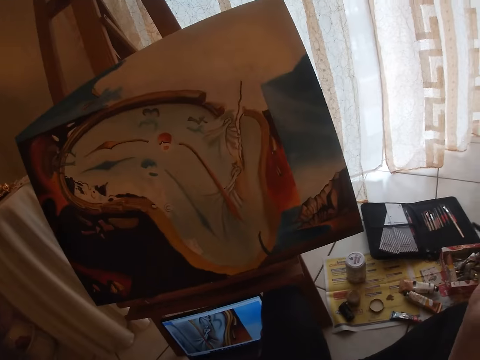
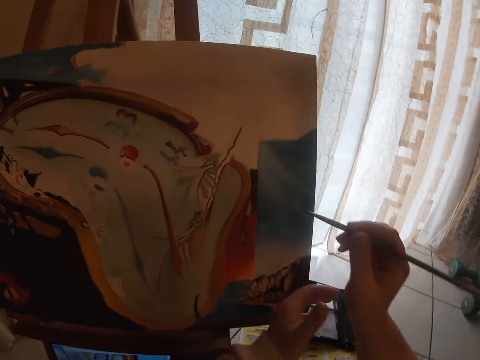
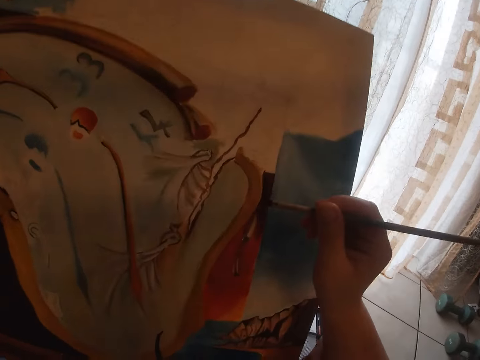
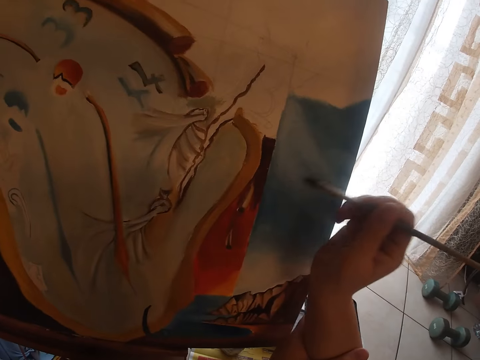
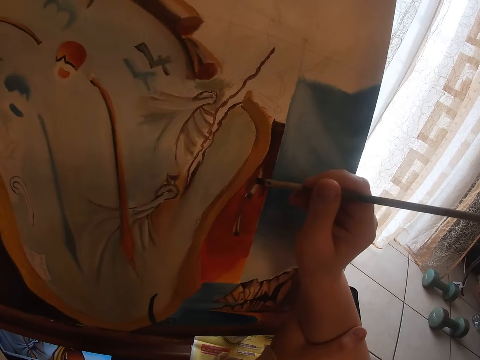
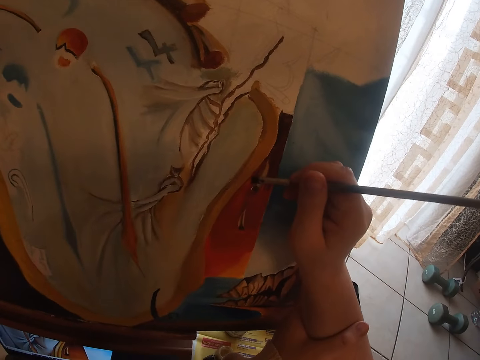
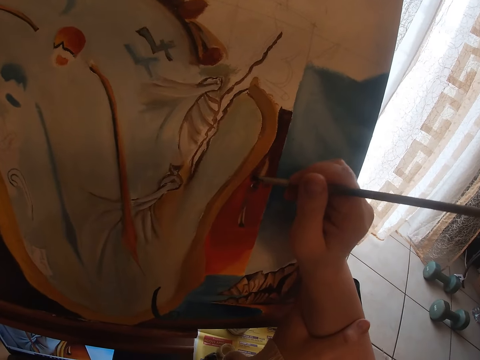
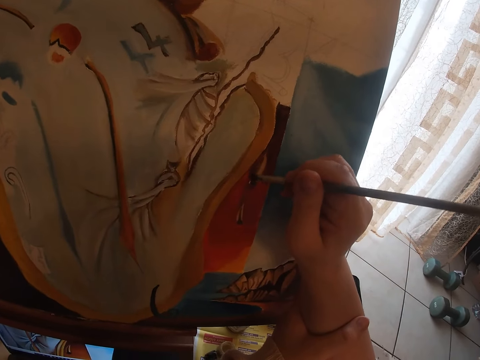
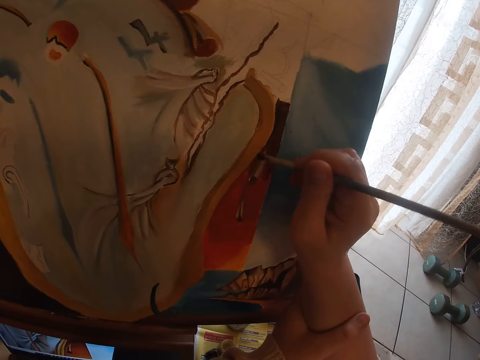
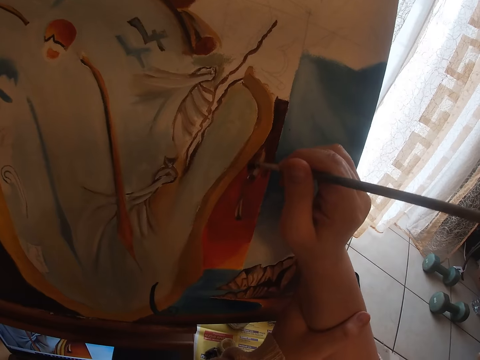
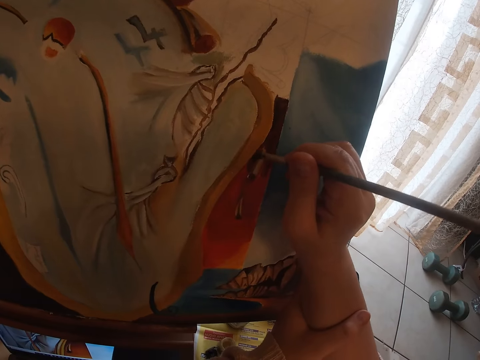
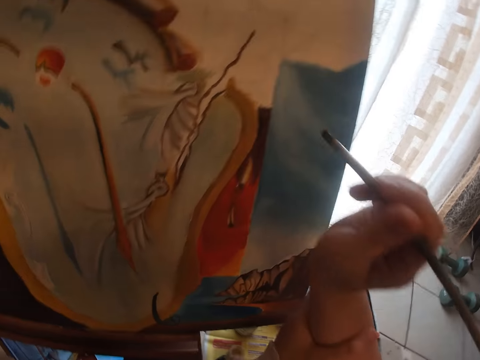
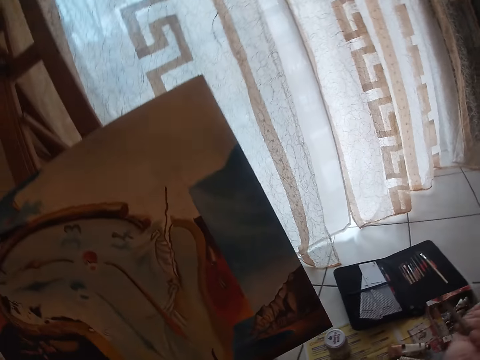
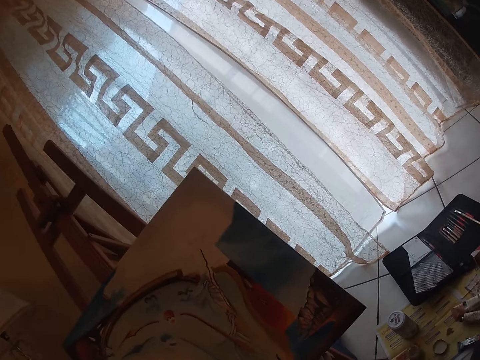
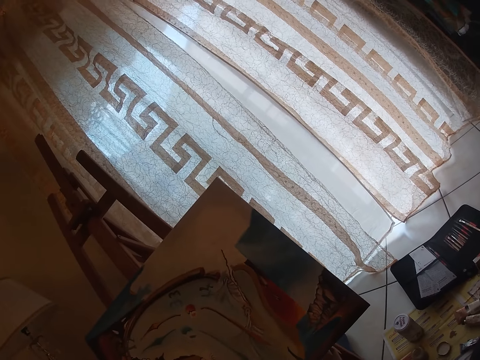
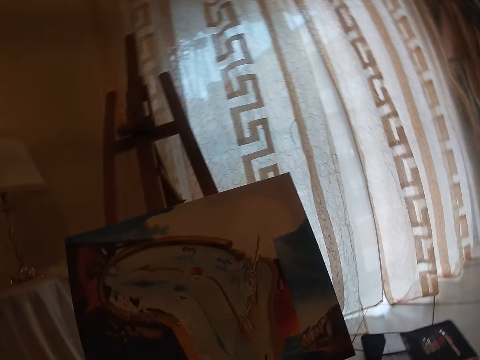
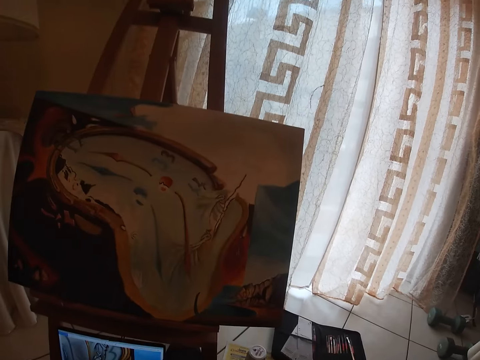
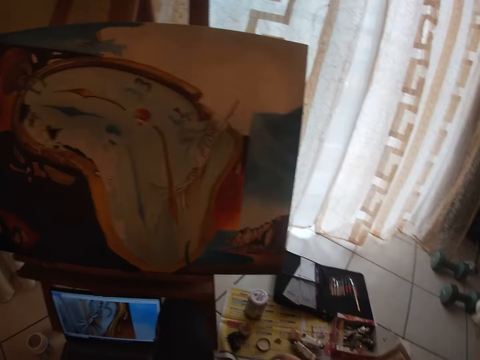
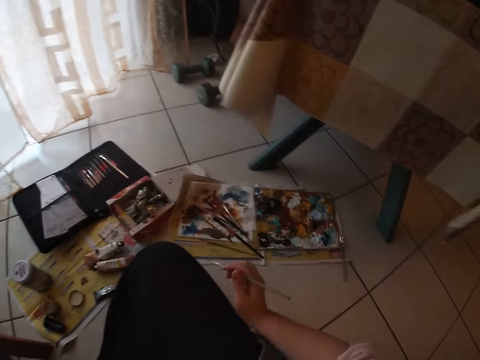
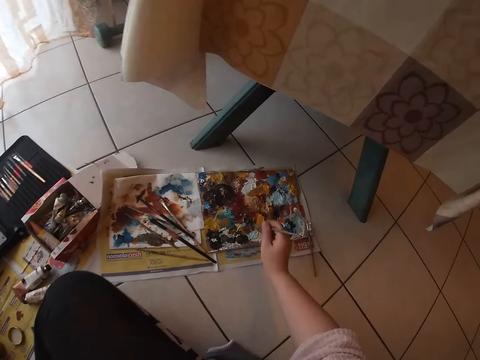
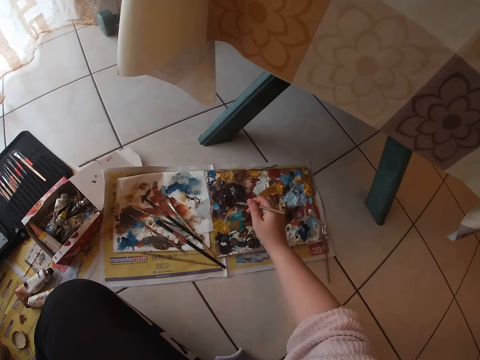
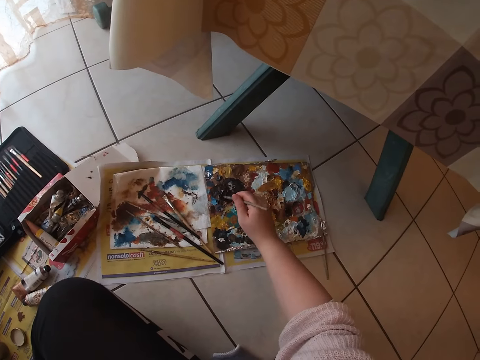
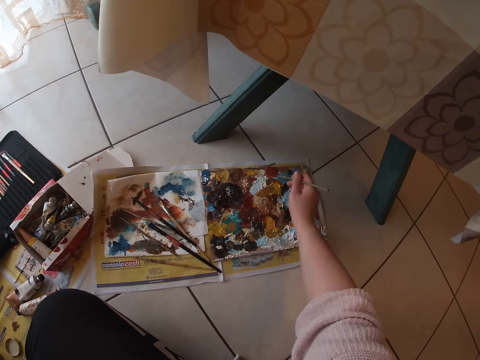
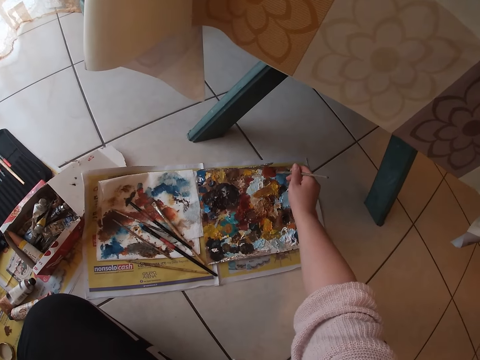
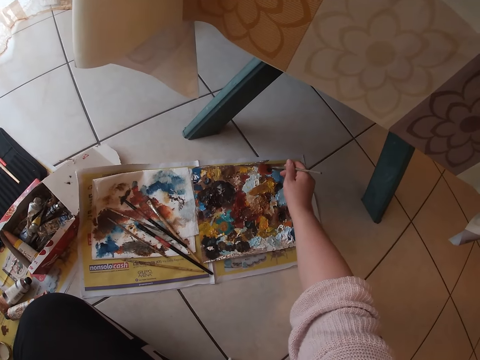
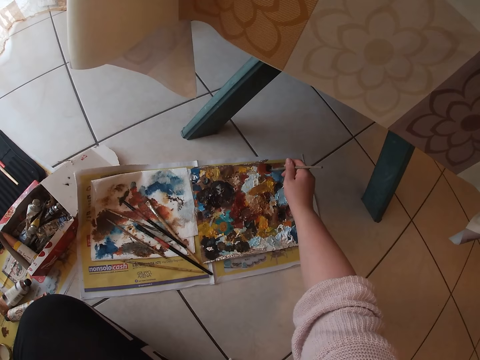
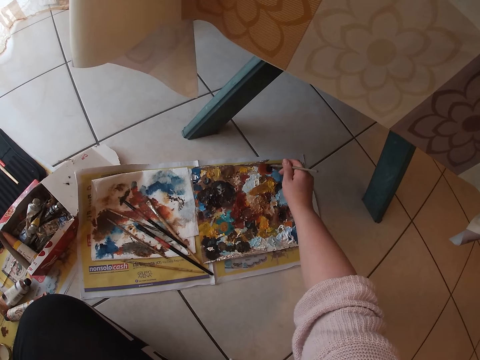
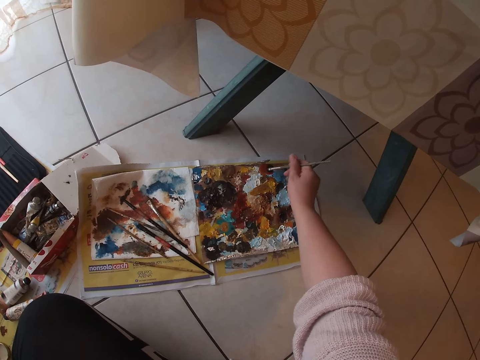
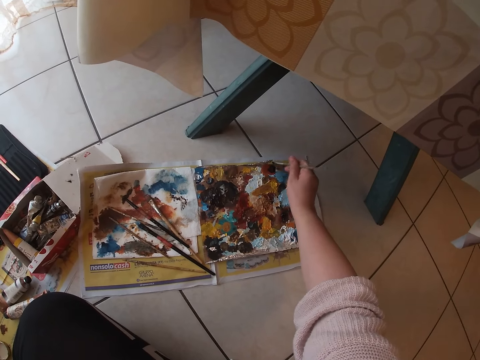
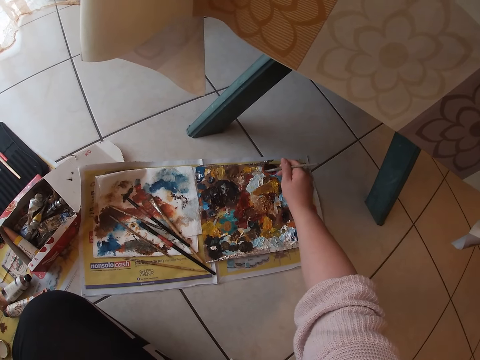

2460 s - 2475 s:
The camera wearer dabs paint on the palettes with the sable brush.

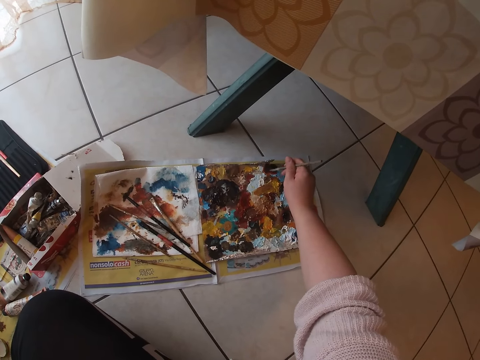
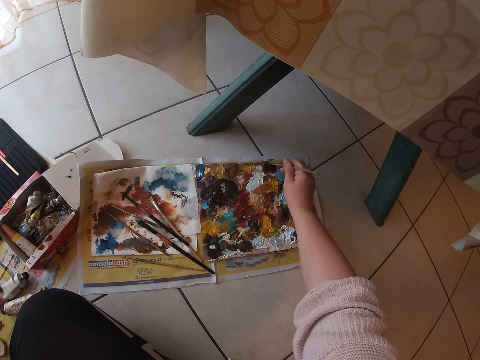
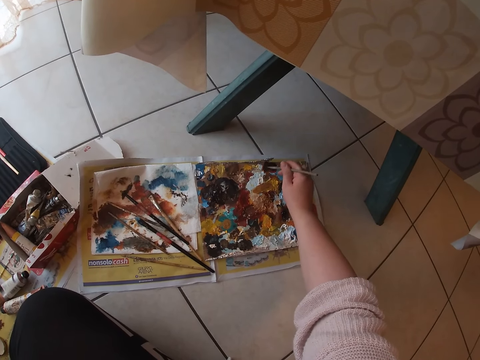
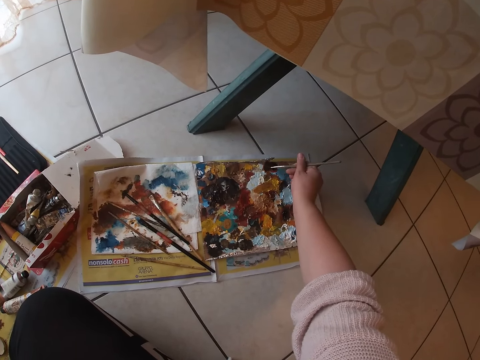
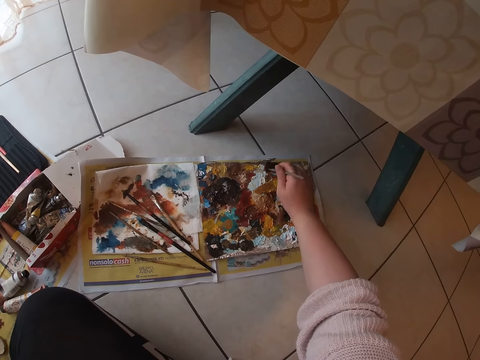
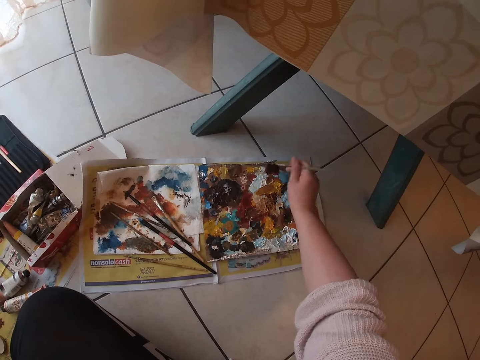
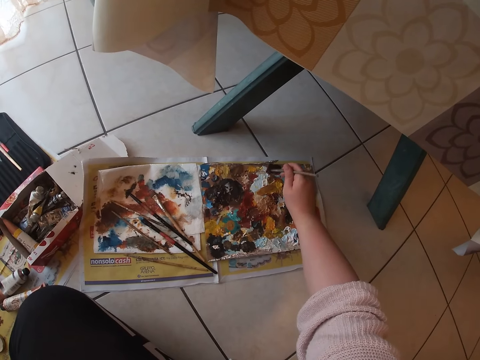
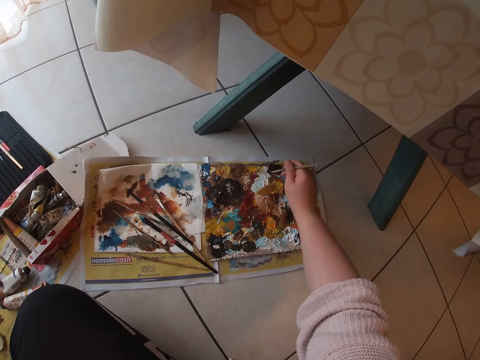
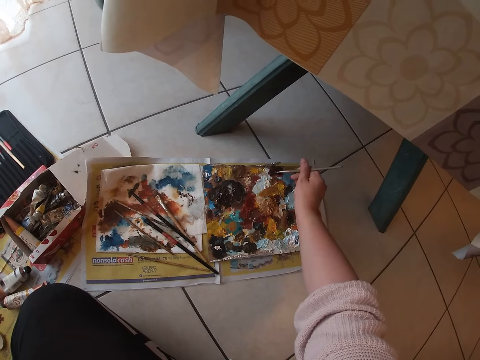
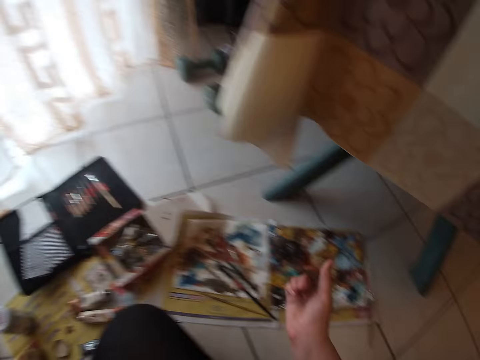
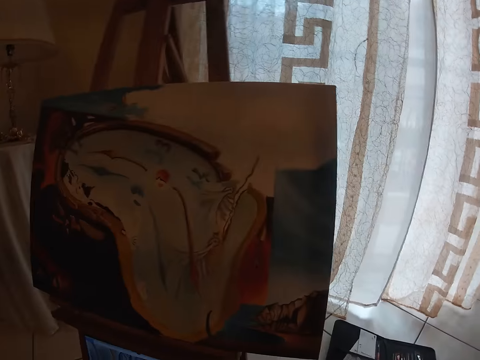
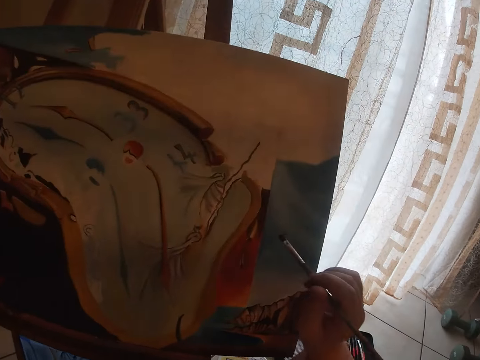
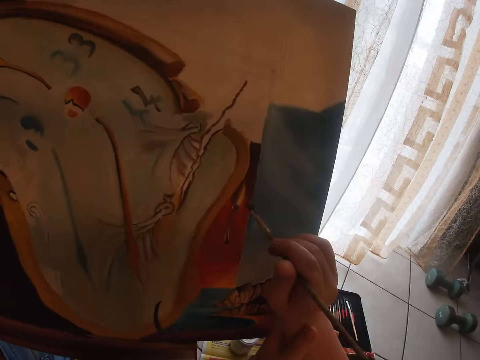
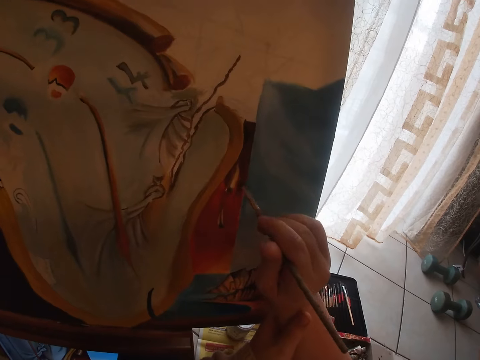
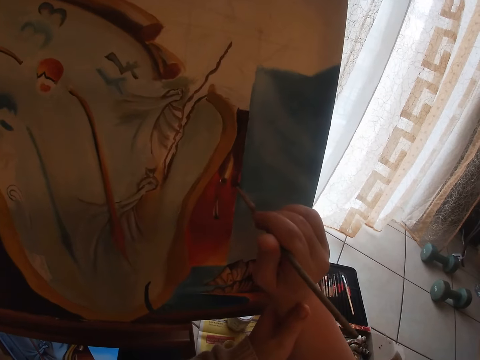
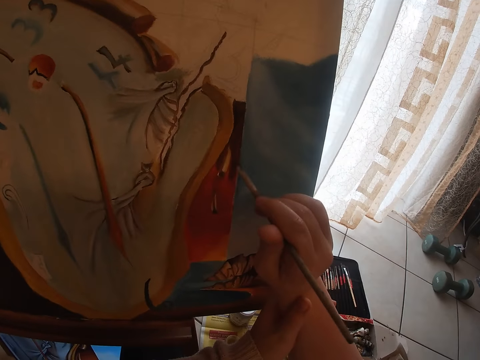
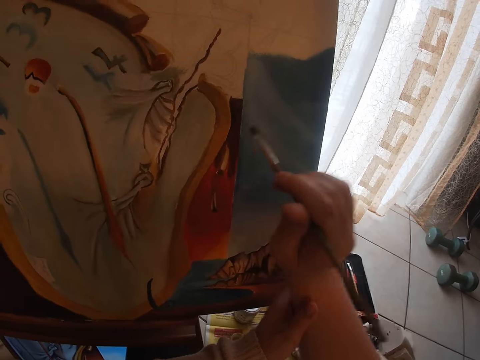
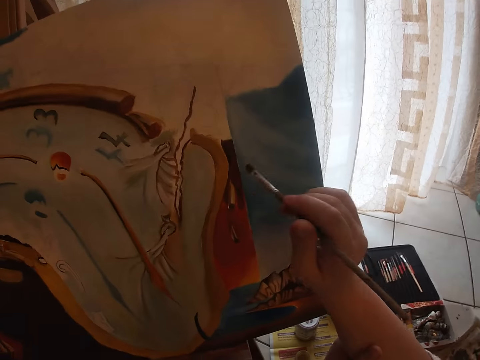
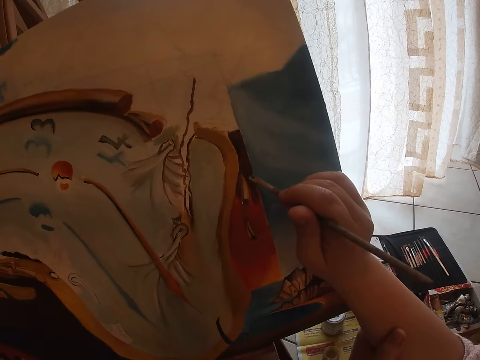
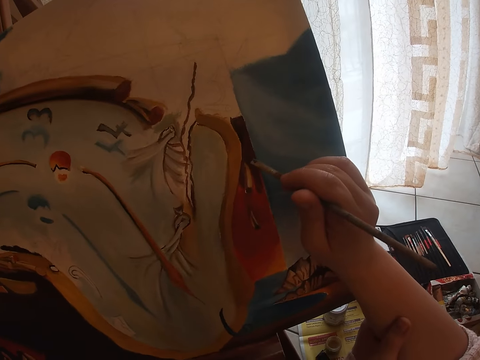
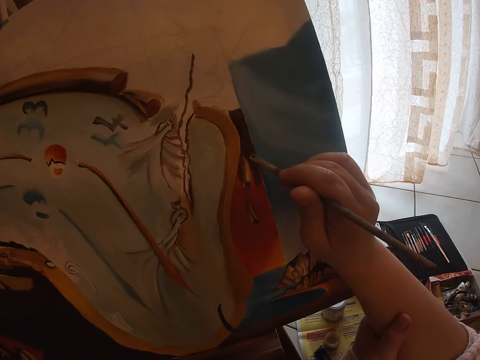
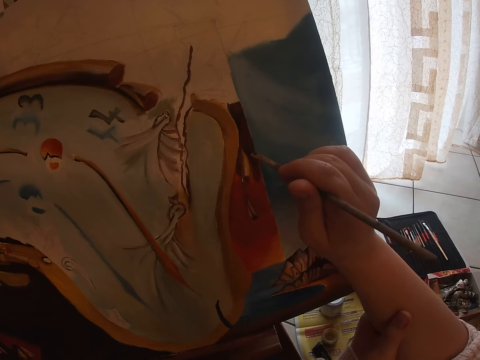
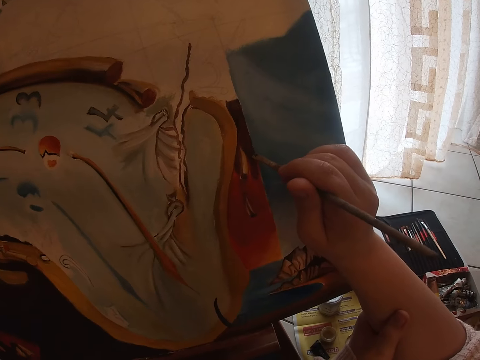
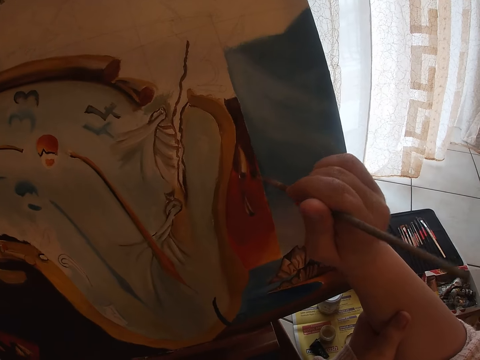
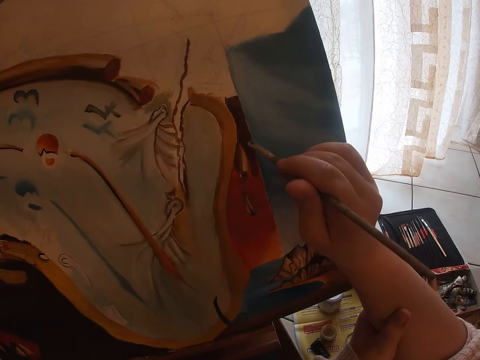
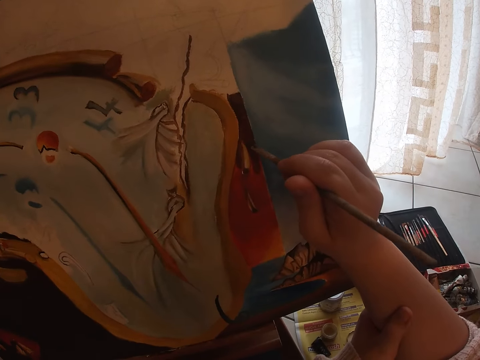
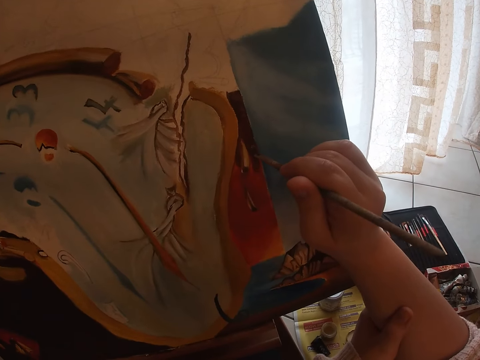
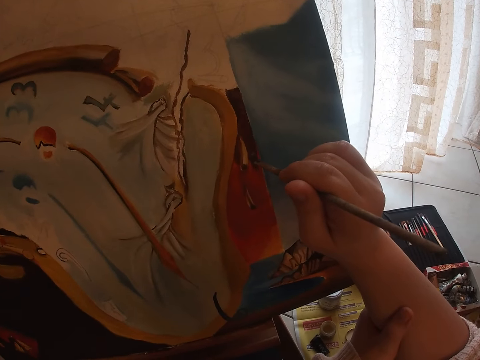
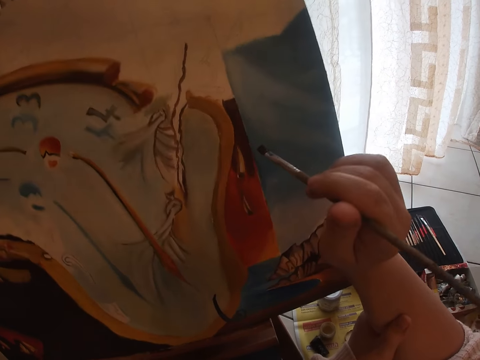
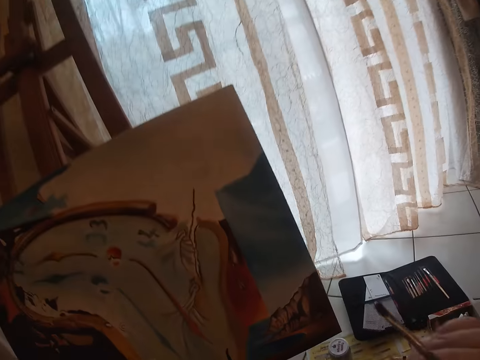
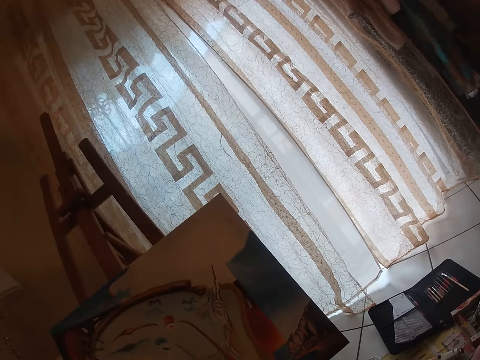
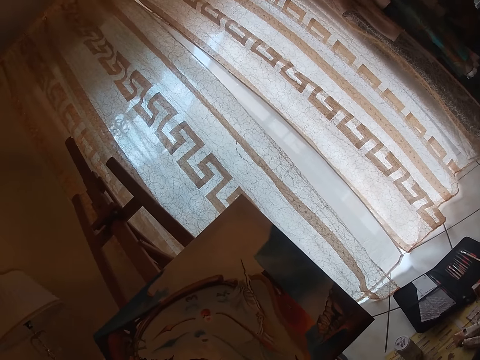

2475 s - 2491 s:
The camera wearer holds her wrist with her left hand. She paints the drawing board with the drawing brush.
